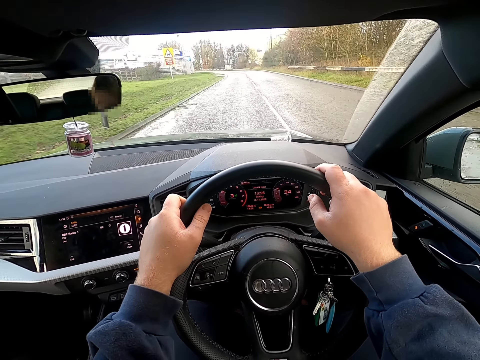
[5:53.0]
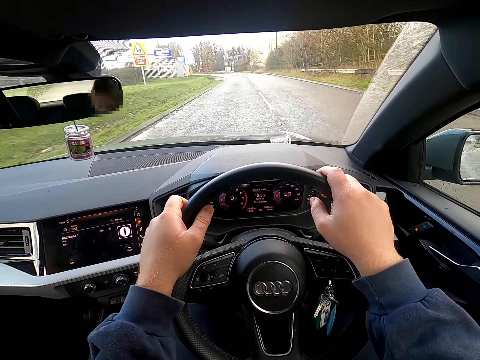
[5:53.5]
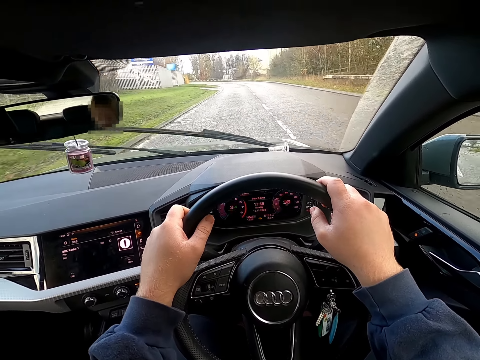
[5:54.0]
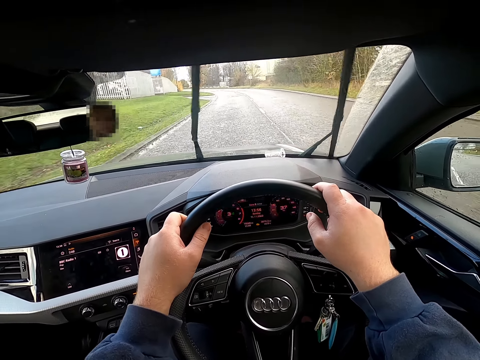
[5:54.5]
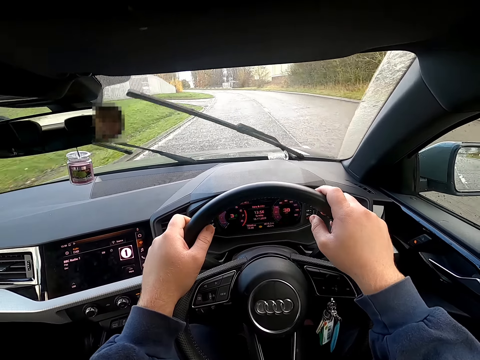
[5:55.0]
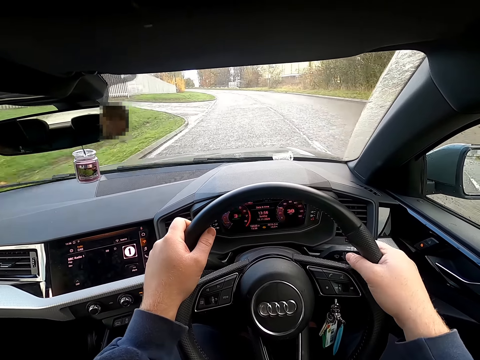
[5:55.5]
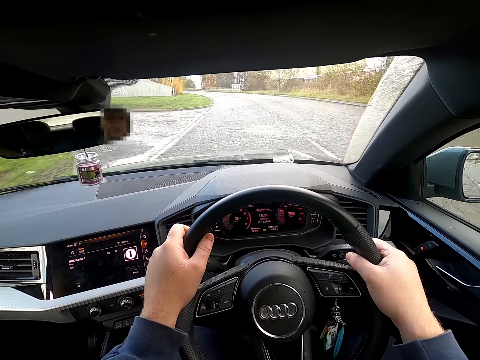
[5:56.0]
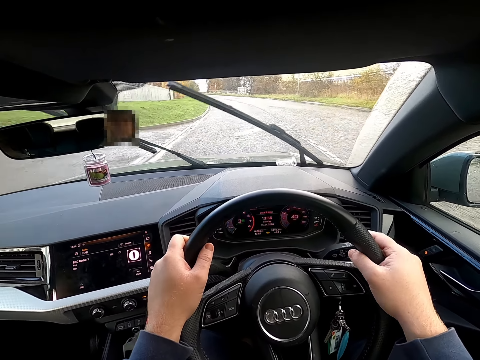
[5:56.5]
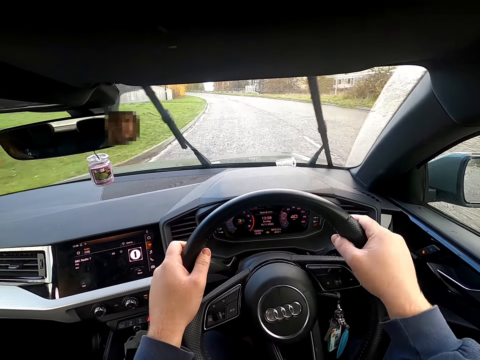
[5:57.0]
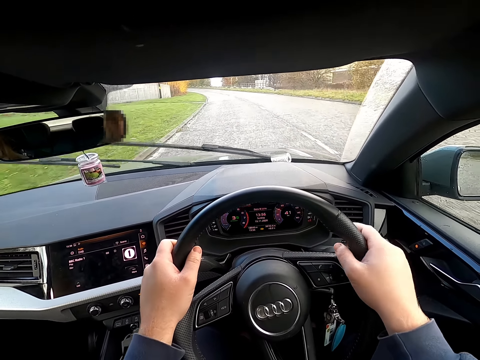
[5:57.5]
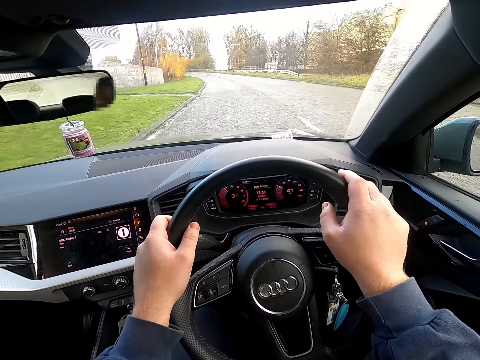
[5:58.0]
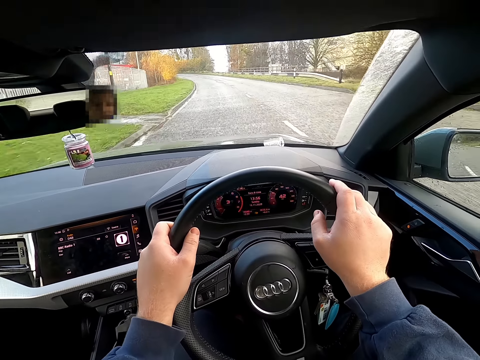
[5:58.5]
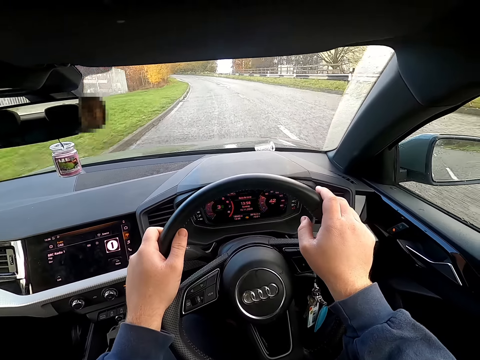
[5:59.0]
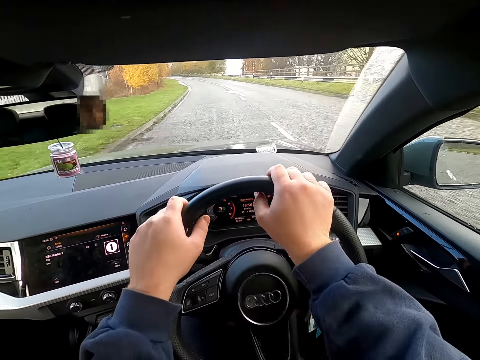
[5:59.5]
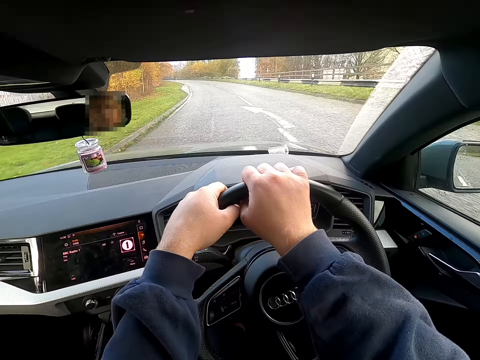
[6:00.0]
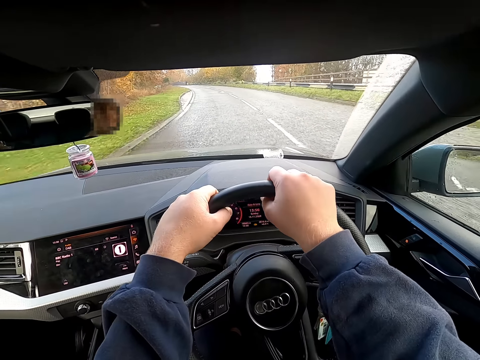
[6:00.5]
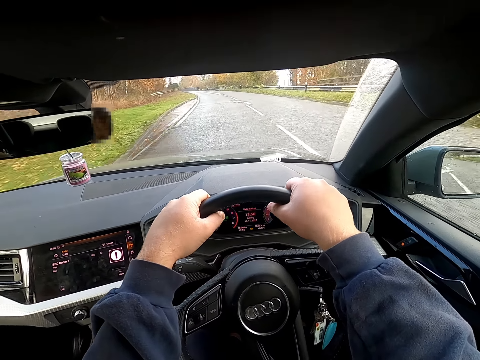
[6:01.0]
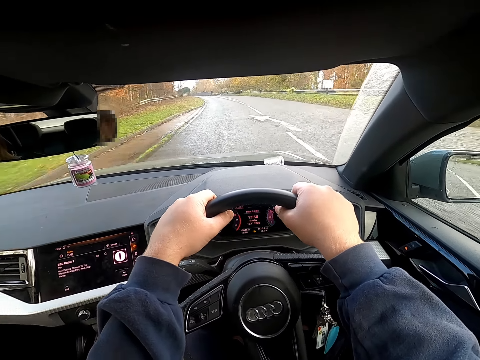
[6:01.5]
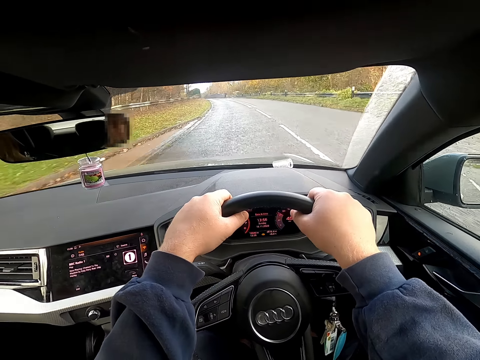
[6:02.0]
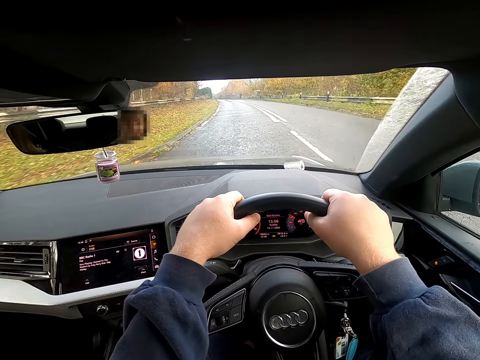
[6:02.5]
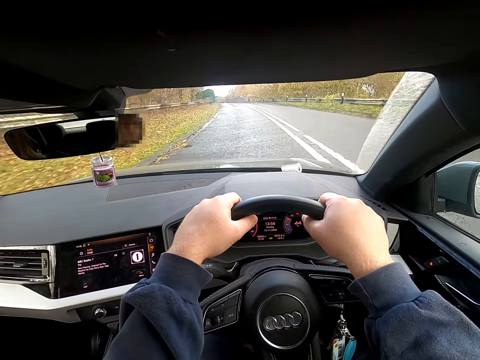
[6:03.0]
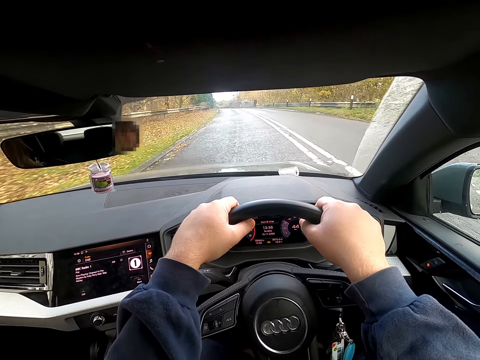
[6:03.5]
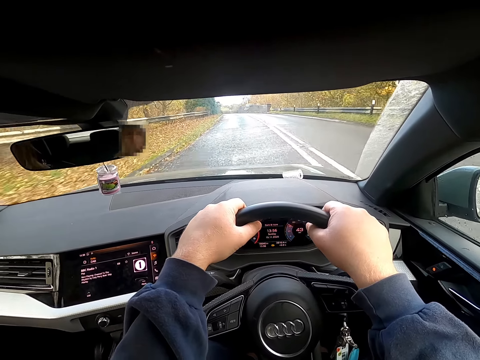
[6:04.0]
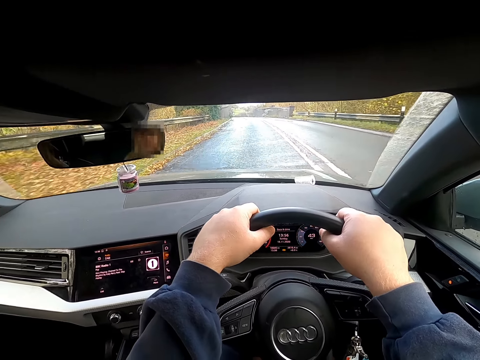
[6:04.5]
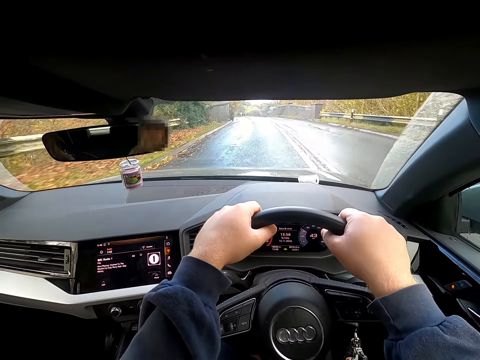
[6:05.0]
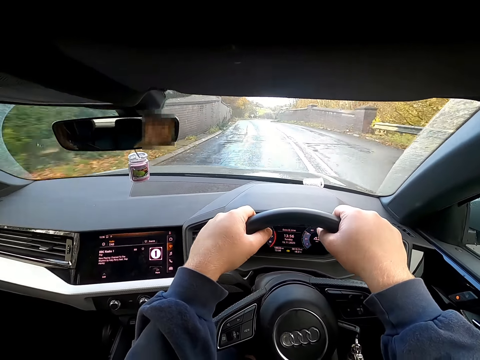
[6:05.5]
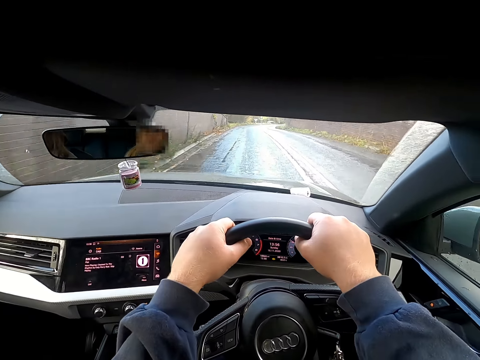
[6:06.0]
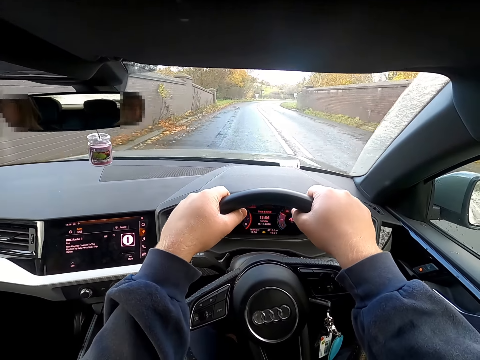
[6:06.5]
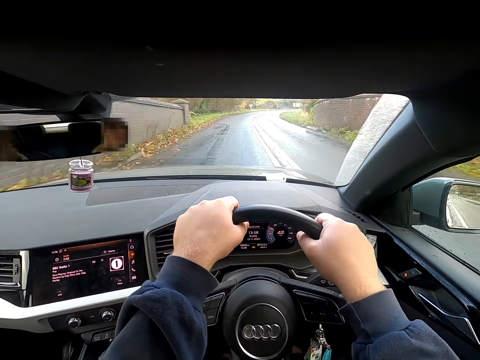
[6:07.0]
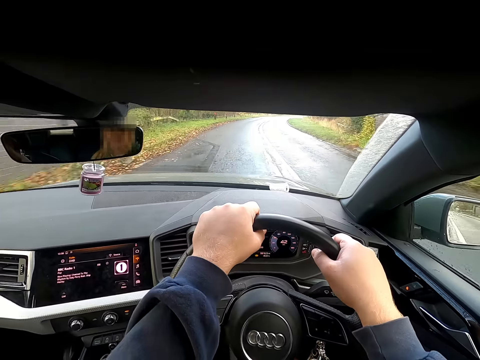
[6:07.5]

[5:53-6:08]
The camera wearer cleans the windscreen with the wiper. He flicks the wiper switch with his right hand. He drives the car on the road. He cleans the windscreen with the wiper. He drives the car on the road.

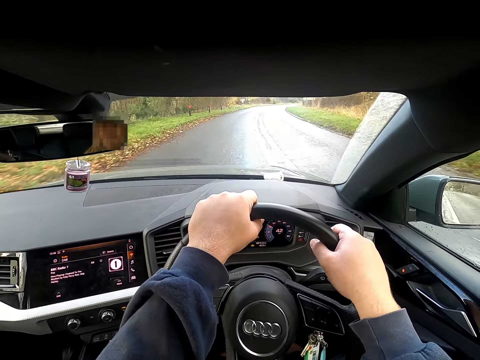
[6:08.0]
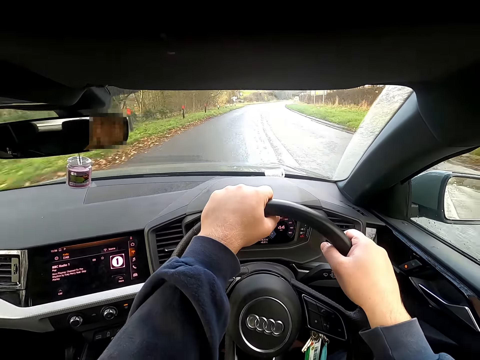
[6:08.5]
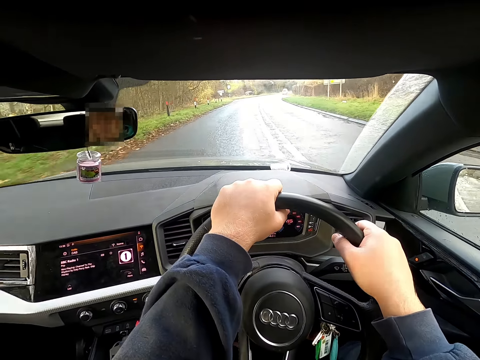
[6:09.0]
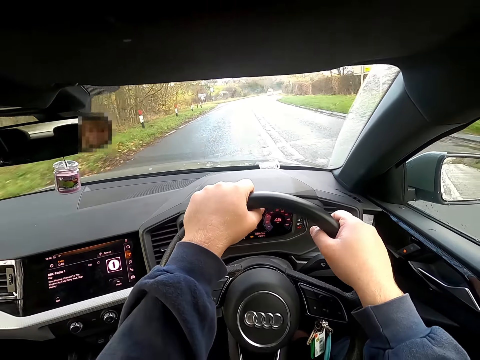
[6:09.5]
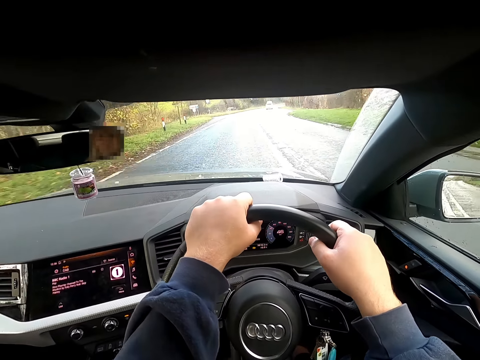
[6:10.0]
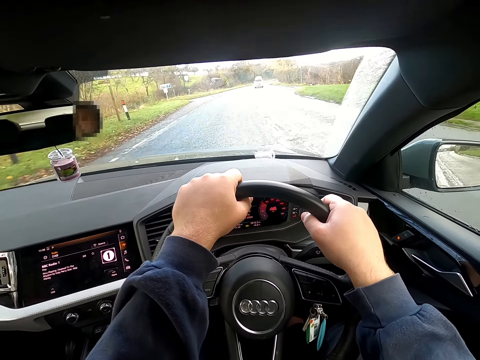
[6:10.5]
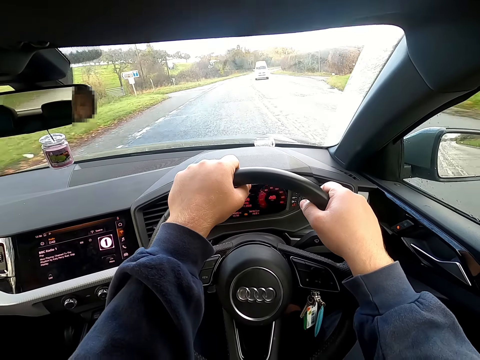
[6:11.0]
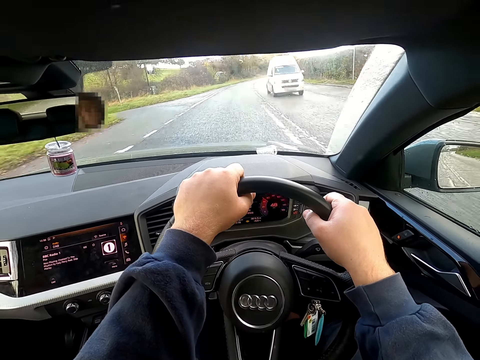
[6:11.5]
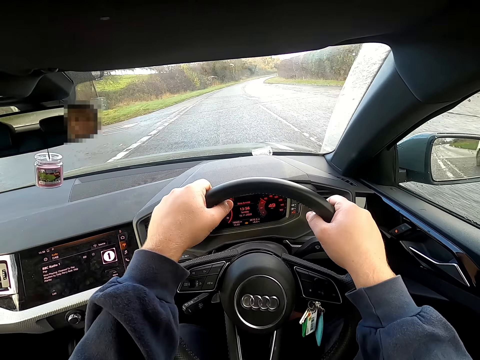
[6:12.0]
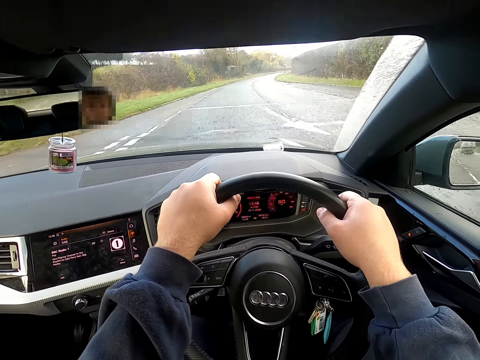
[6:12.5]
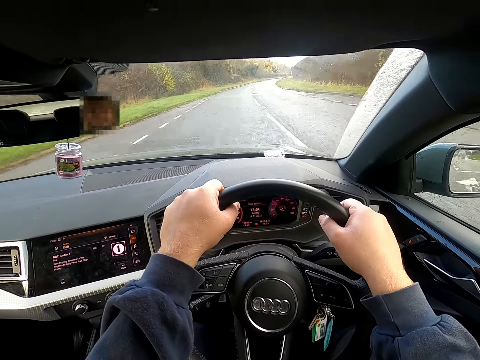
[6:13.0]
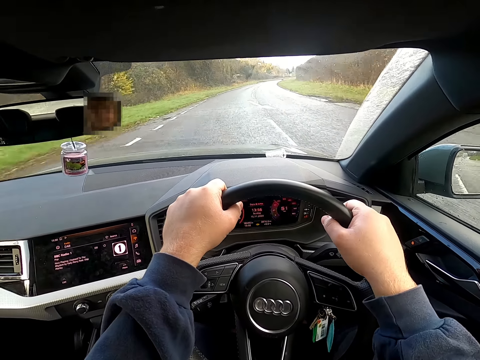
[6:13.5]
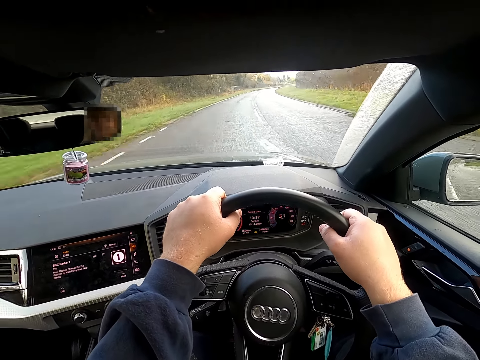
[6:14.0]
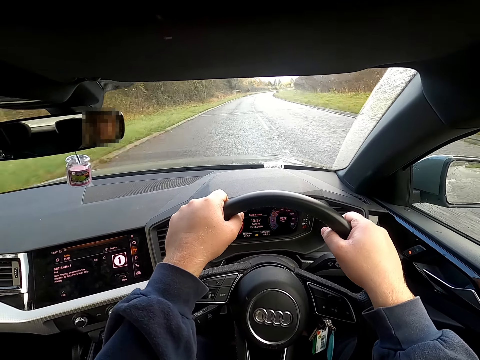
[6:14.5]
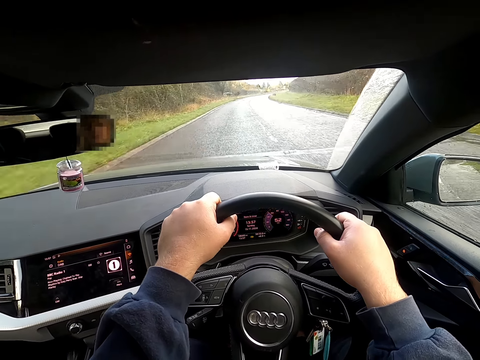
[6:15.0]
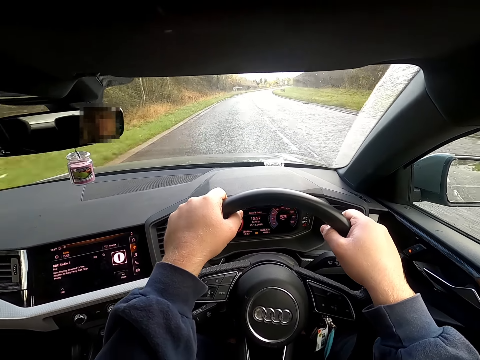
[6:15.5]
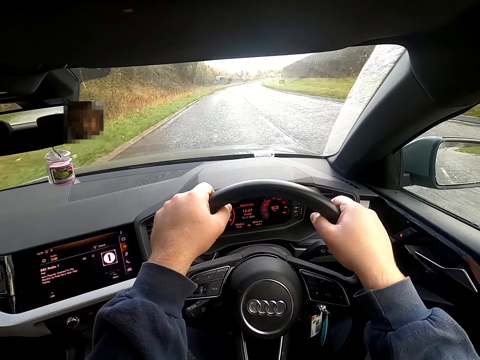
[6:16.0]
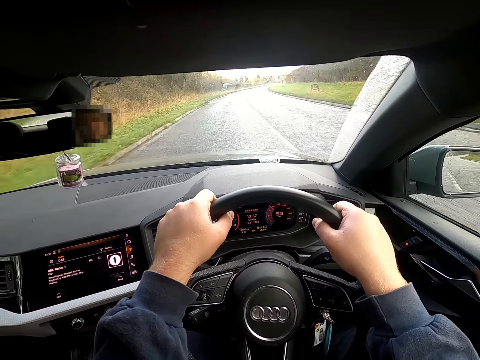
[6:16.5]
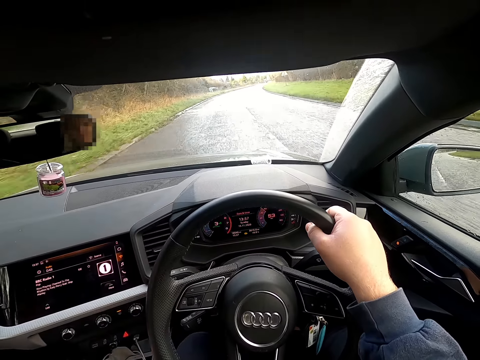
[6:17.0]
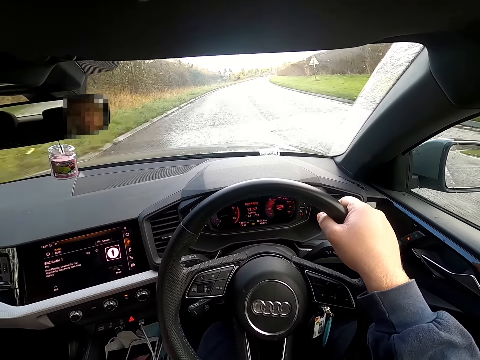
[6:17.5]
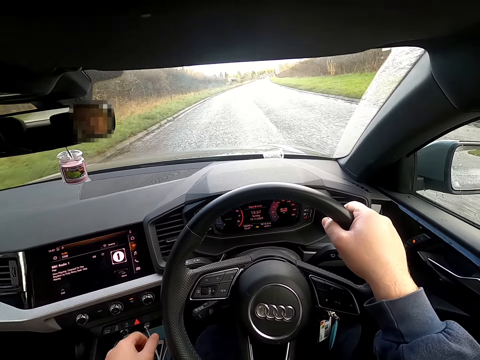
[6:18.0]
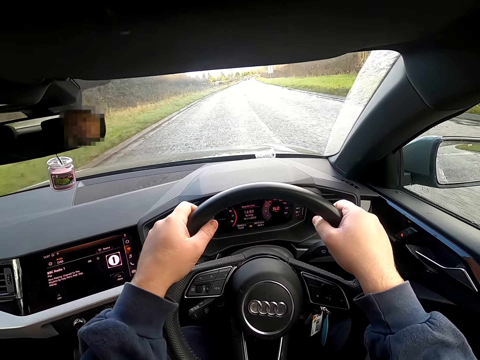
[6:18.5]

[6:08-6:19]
The camera wearer removes his left hand from the steering wheel of the car. He holds the gear with the hand. He drives the car on the road. He removes his left hand from the gear stick of the car. He places his left hand on the steering wheel of the car.
